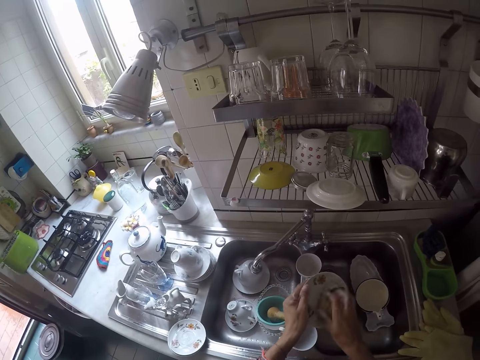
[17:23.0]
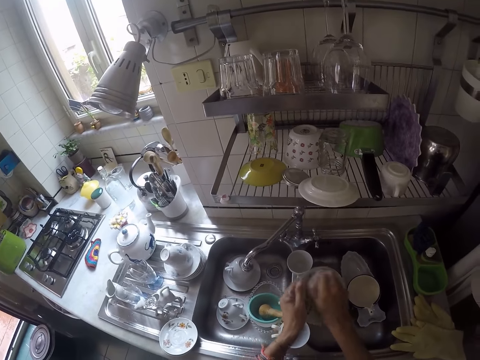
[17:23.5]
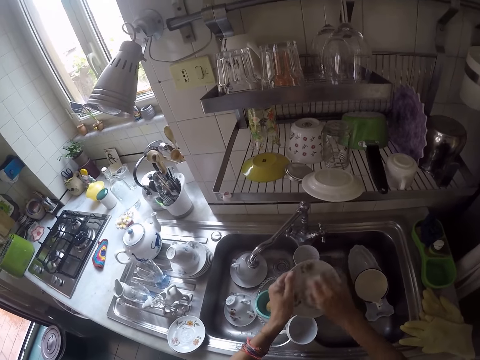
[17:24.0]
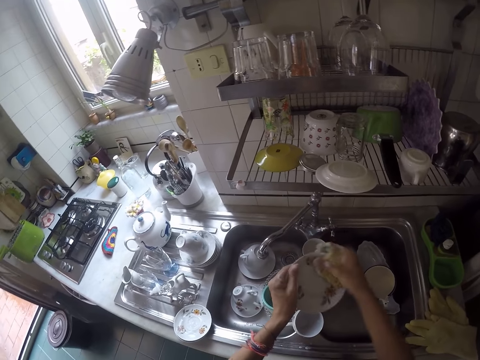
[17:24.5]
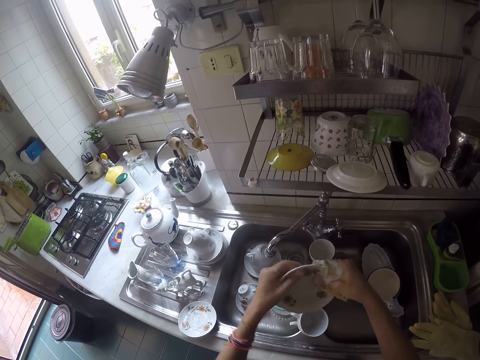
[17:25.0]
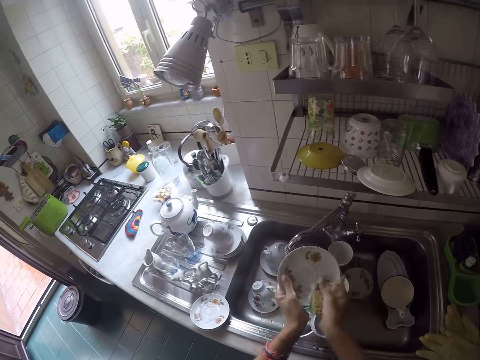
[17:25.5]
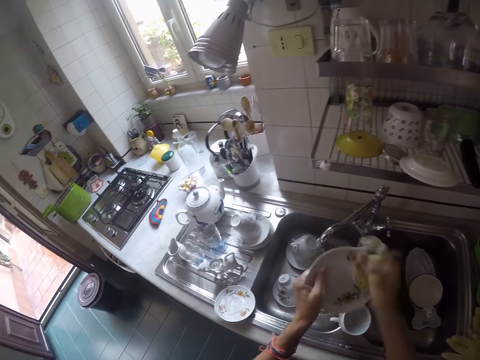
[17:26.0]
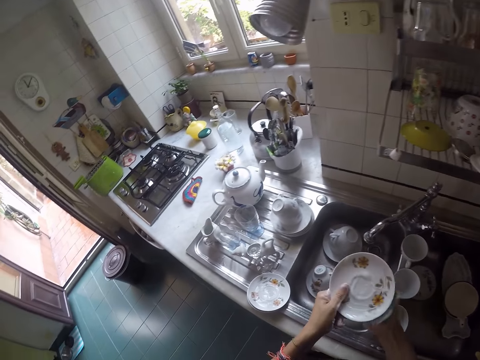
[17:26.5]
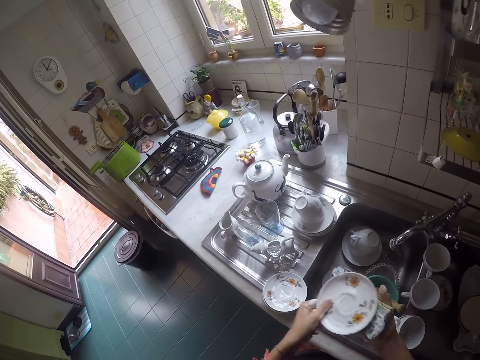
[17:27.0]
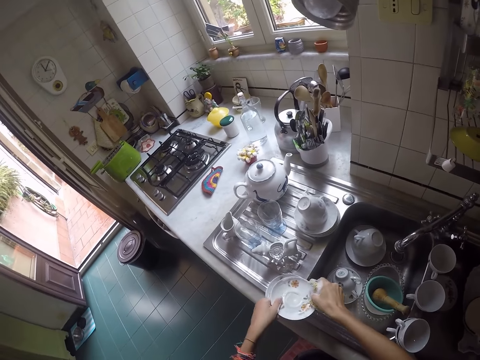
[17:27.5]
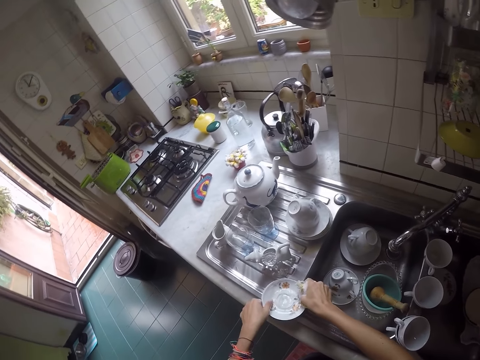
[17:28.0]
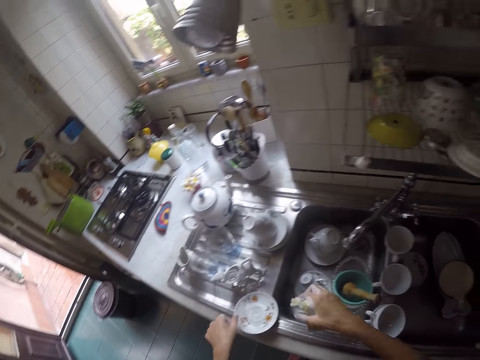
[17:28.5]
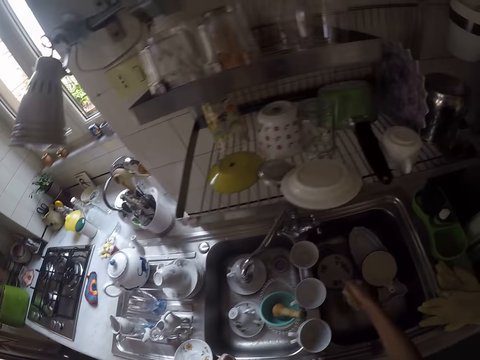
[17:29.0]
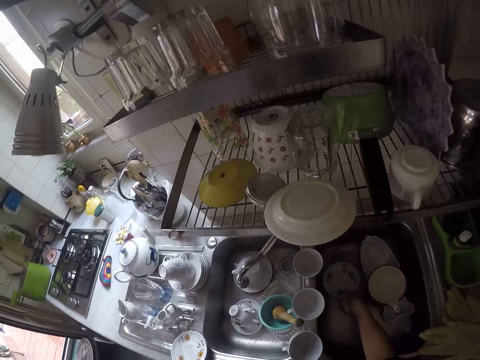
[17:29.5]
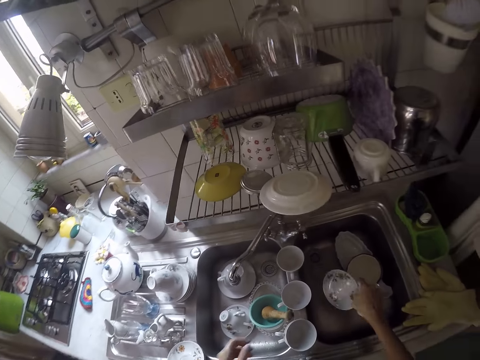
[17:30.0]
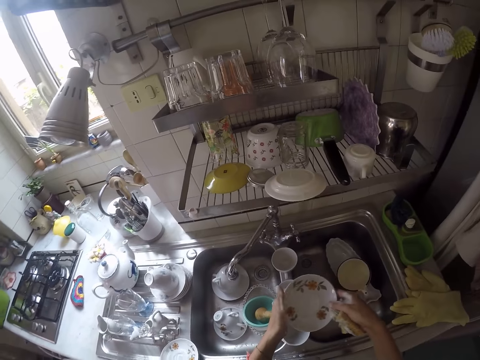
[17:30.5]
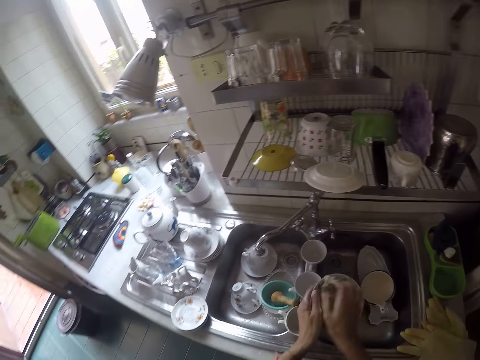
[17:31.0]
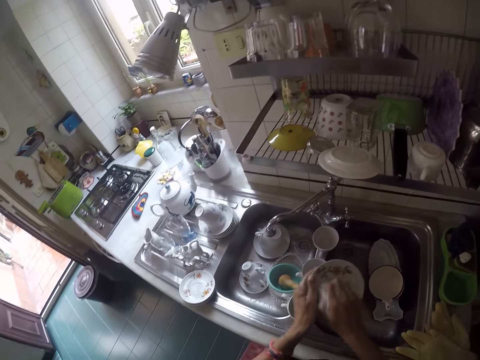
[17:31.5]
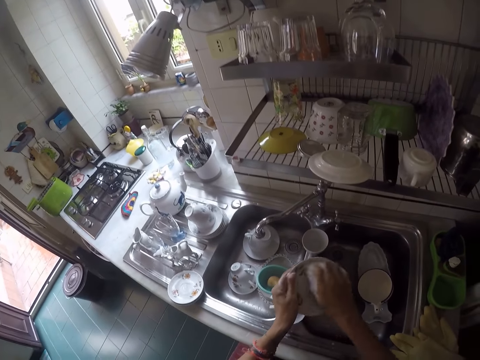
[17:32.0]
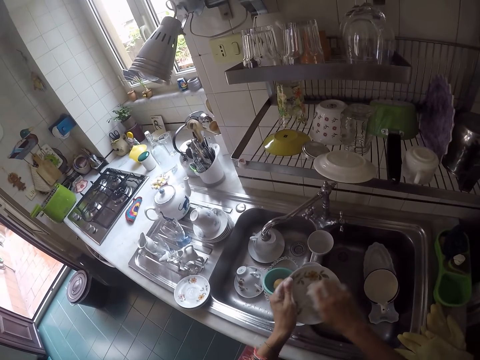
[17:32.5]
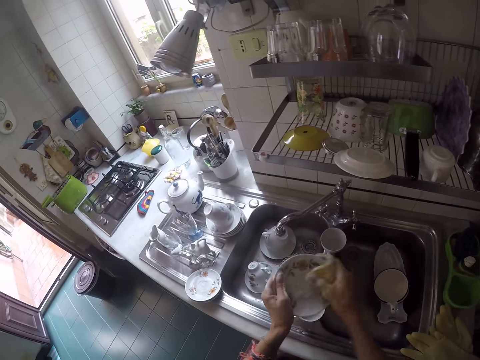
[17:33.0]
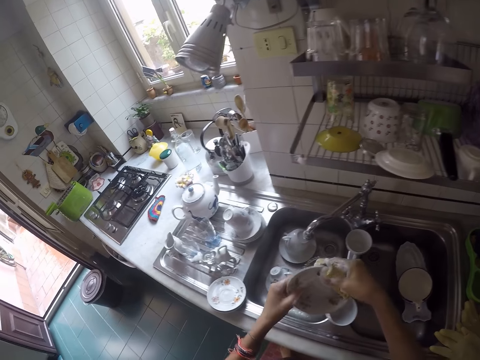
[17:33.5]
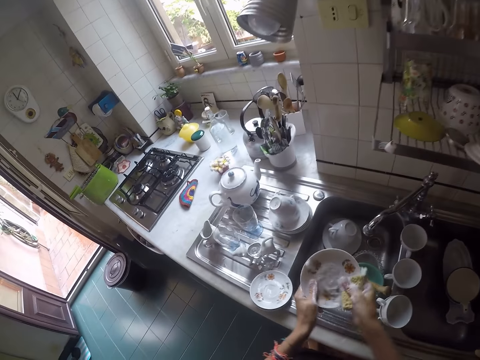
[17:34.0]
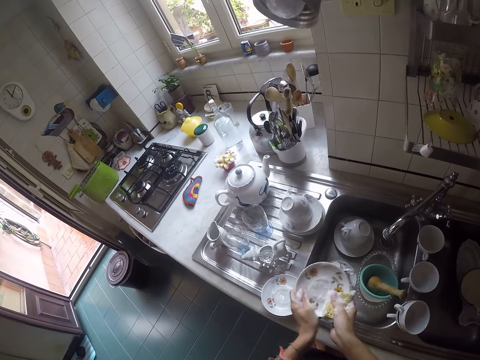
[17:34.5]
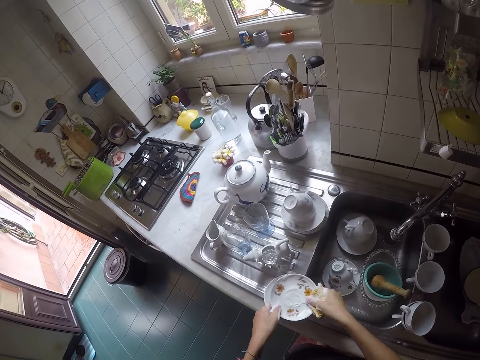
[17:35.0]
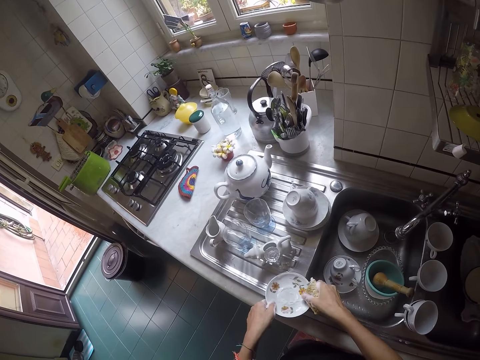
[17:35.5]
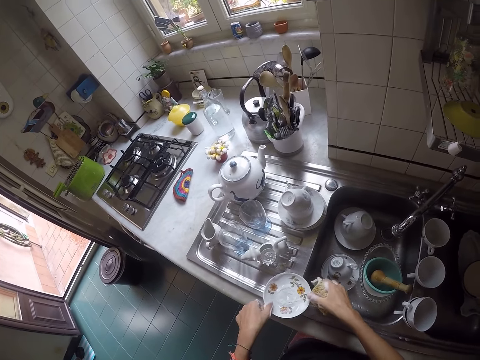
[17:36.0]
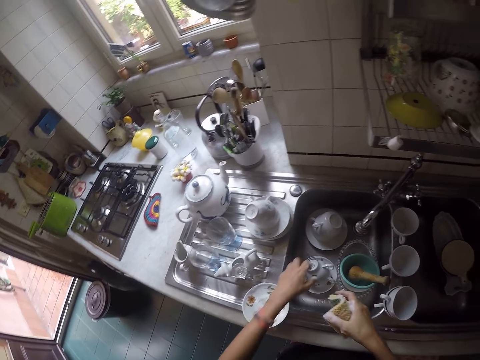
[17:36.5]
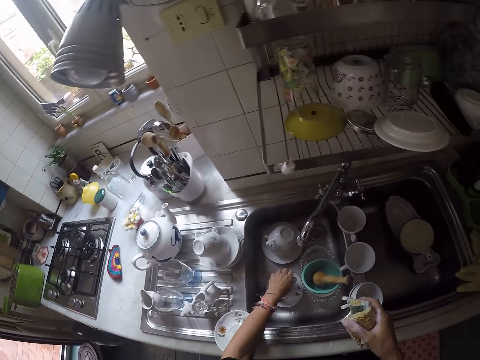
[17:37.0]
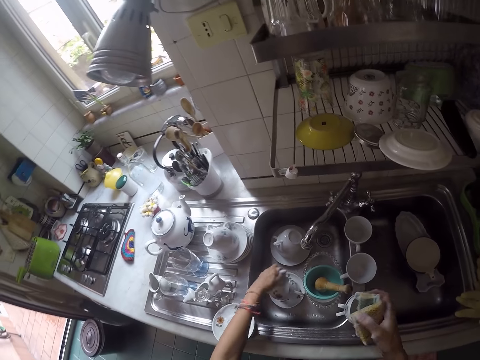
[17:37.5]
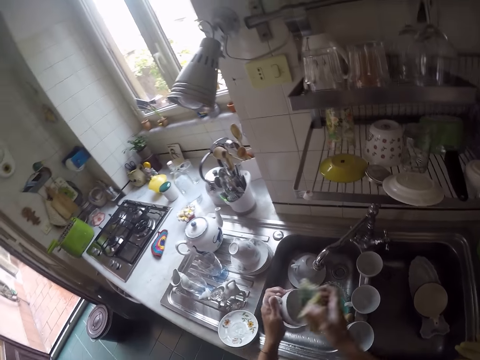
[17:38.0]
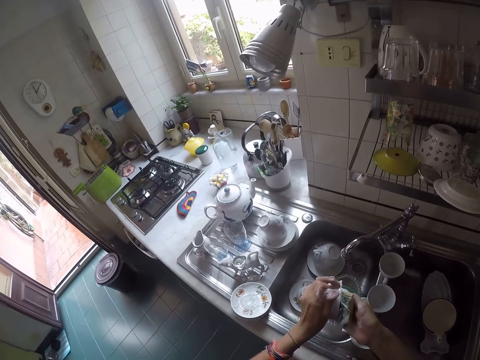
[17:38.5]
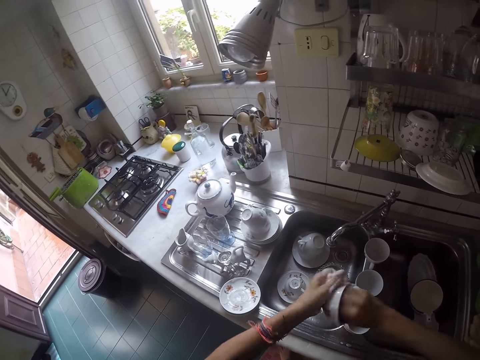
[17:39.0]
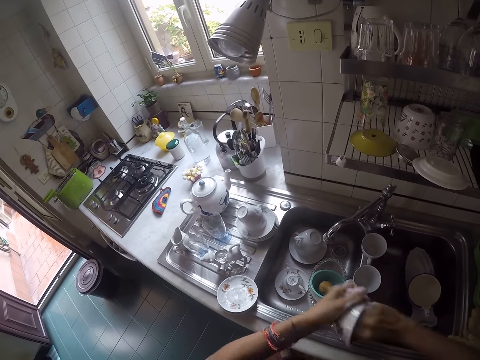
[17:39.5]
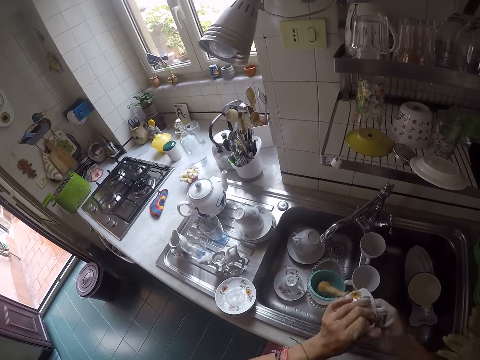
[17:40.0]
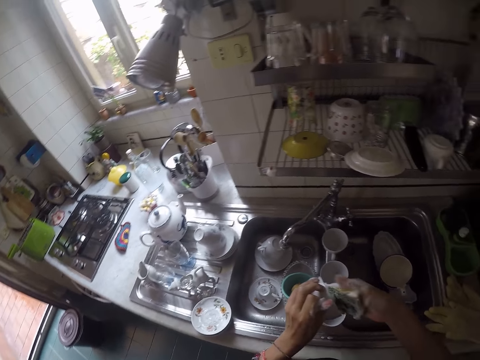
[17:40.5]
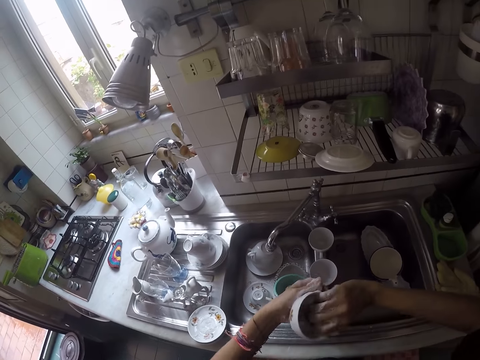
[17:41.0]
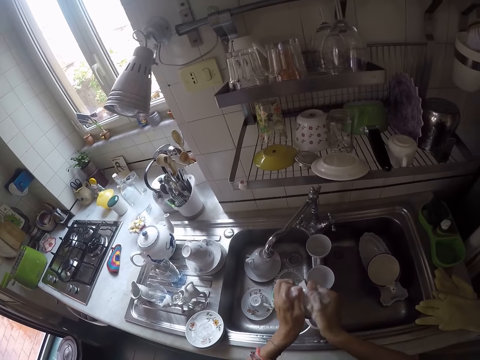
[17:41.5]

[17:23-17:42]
The camera wearer scrubs the saucer. They put the saucer on the sink slab. They take another saucer. They scrub the saucer. They put the saucer on the sink slab. They take a cup in the sink. They scrub the cup.

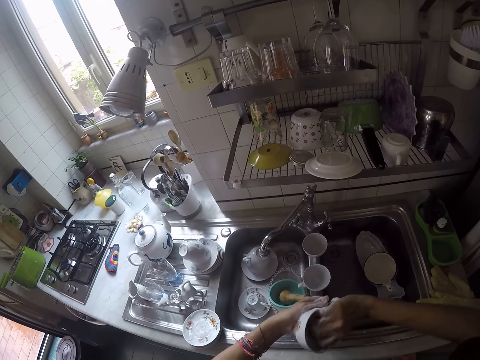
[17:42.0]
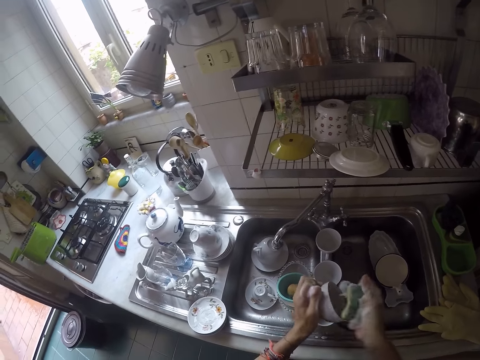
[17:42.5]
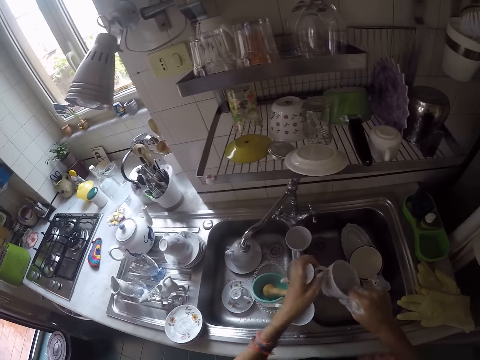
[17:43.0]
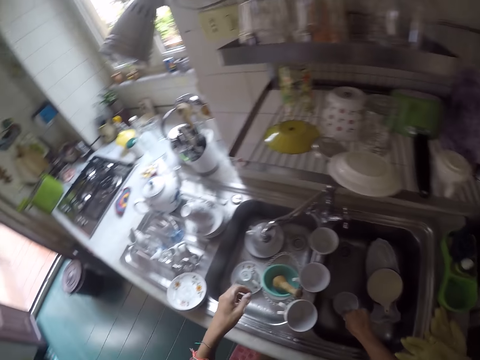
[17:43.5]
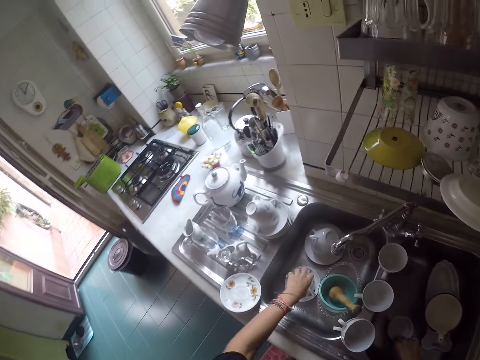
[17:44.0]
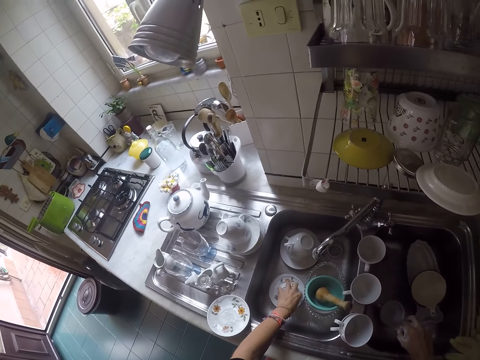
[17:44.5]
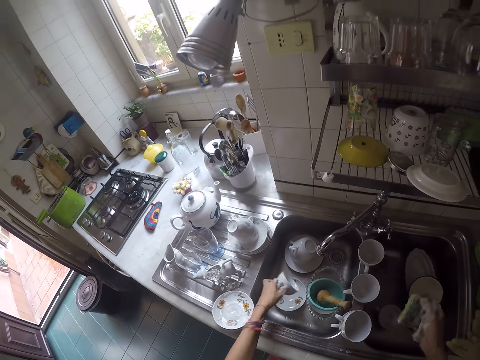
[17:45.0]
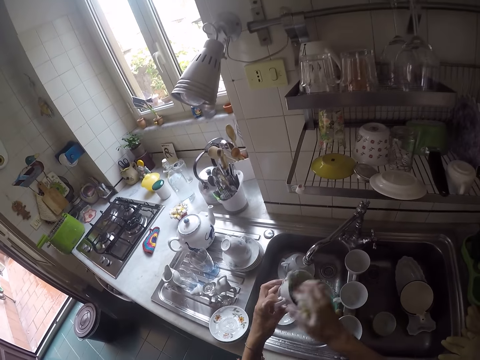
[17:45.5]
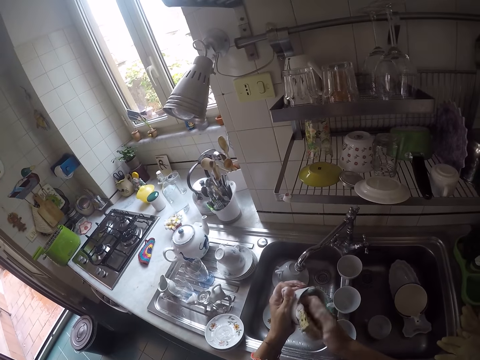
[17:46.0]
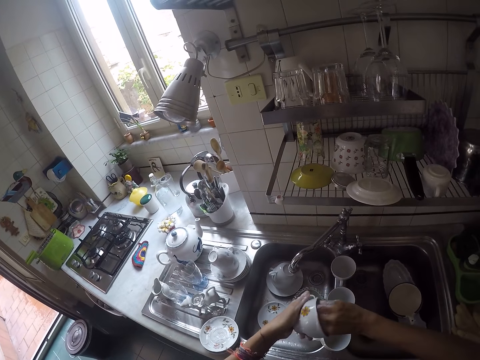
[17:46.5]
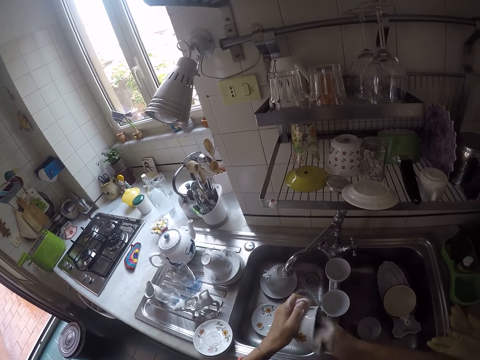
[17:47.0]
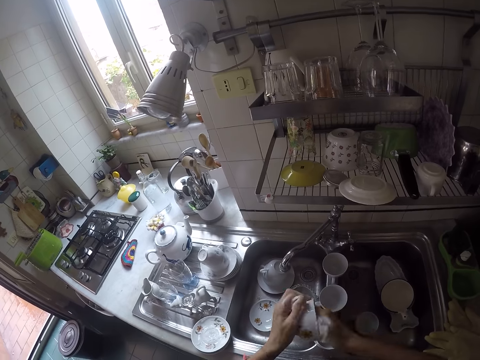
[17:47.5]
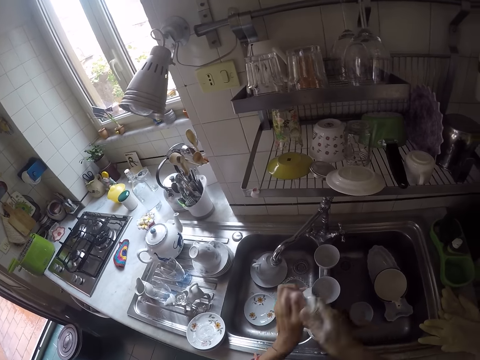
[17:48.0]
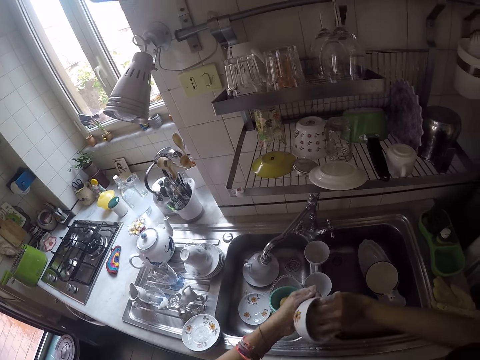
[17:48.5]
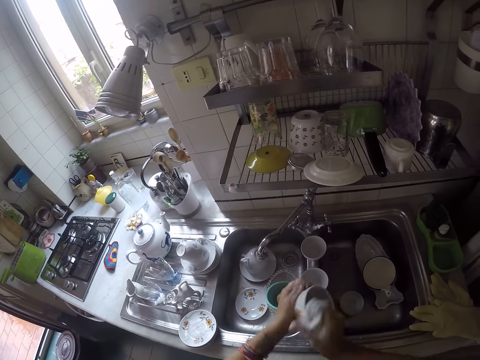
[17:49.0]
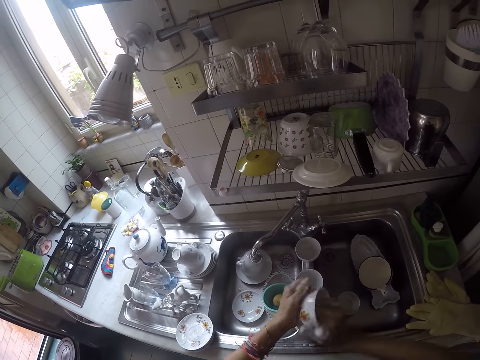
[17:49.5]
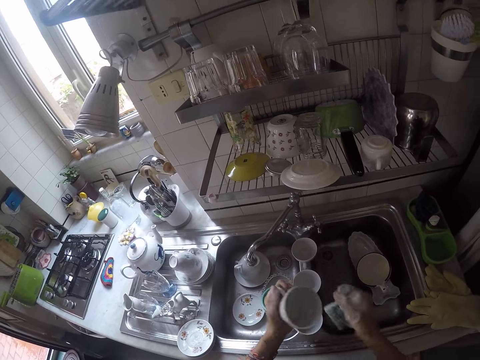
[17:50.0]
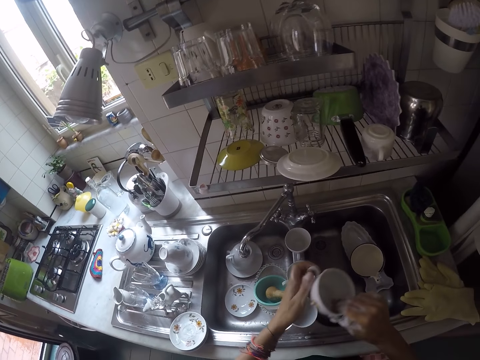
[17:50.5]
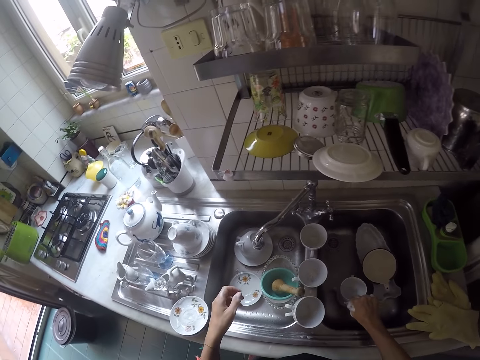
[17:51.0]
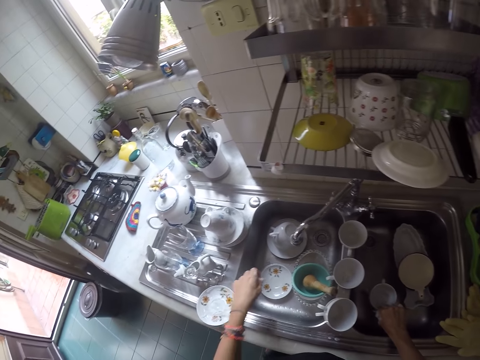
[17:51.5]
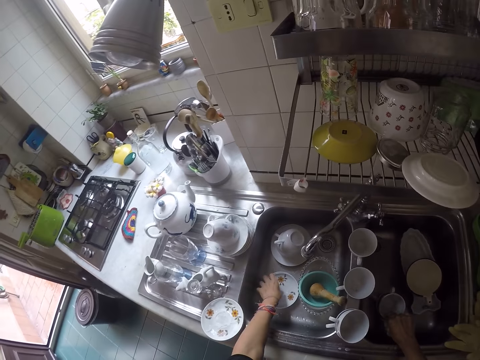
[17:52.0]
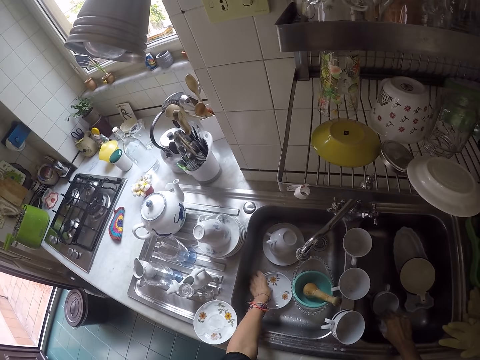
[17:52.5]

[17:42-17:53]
The camera wearer puts the cup in the sink. They take another cup. They scrub the cup. They put the cup in the sink.
